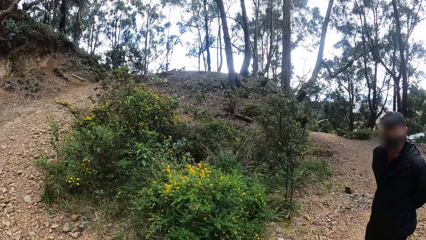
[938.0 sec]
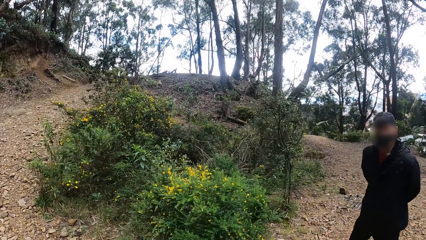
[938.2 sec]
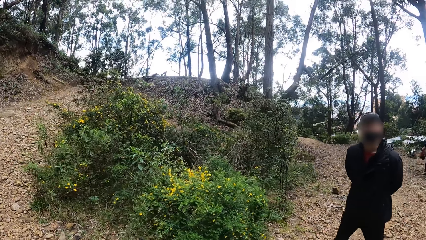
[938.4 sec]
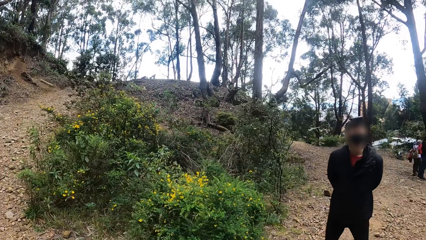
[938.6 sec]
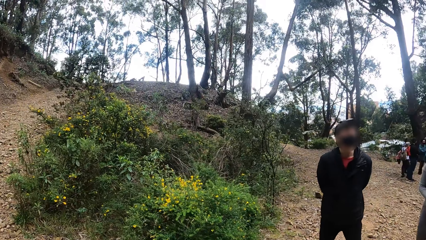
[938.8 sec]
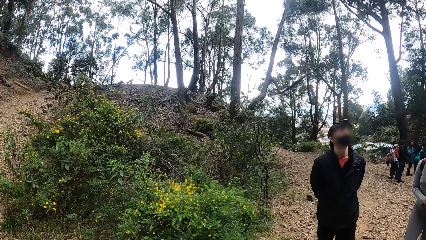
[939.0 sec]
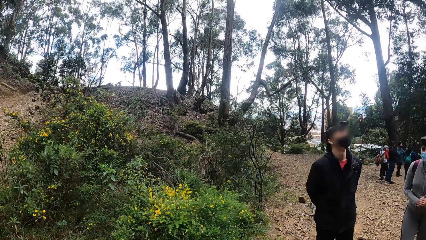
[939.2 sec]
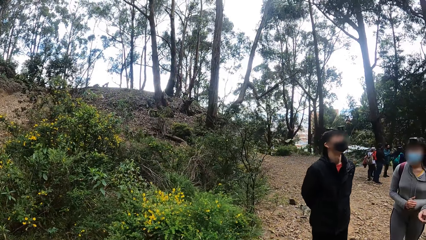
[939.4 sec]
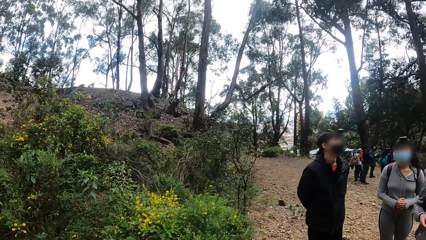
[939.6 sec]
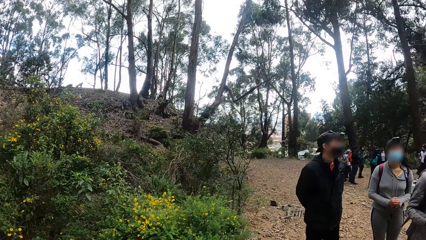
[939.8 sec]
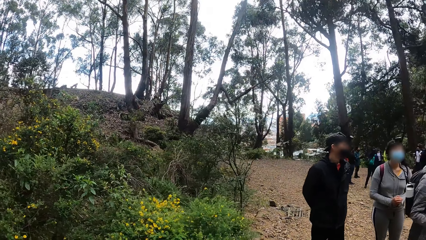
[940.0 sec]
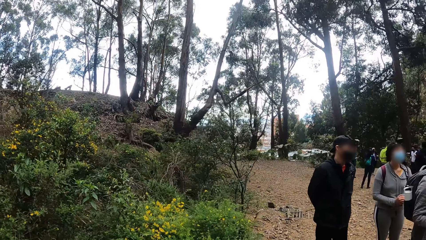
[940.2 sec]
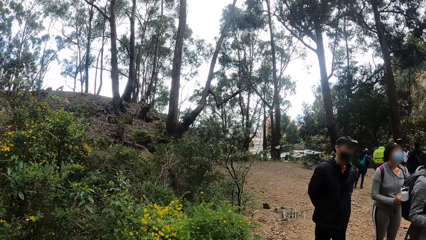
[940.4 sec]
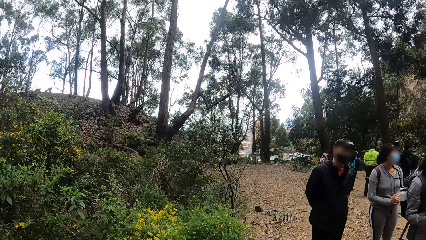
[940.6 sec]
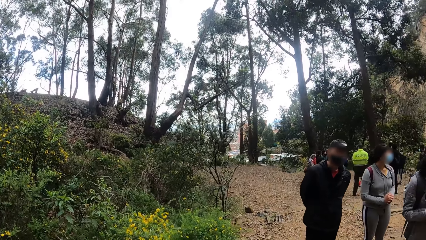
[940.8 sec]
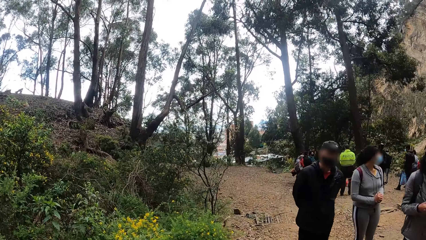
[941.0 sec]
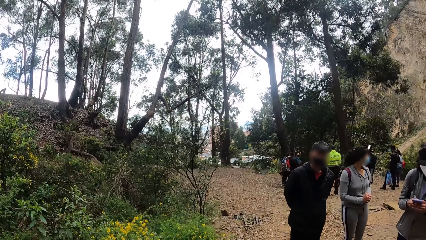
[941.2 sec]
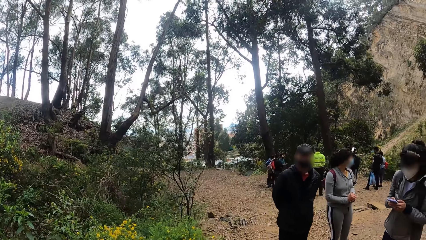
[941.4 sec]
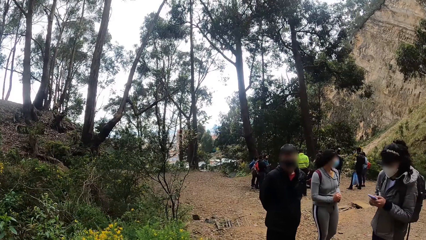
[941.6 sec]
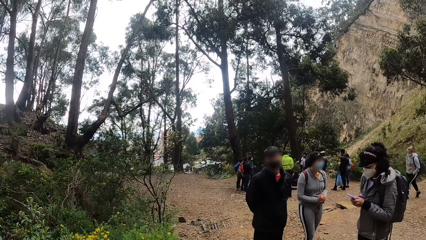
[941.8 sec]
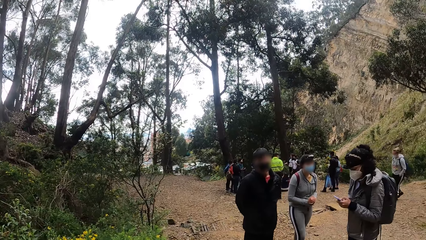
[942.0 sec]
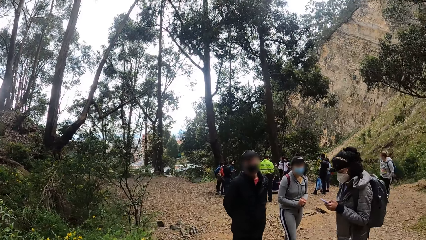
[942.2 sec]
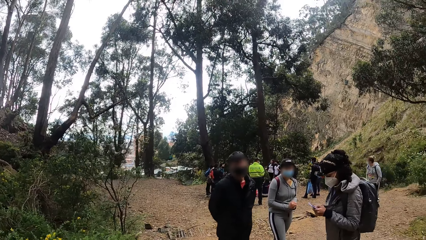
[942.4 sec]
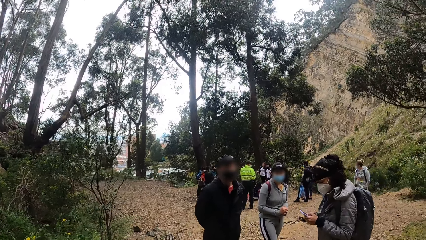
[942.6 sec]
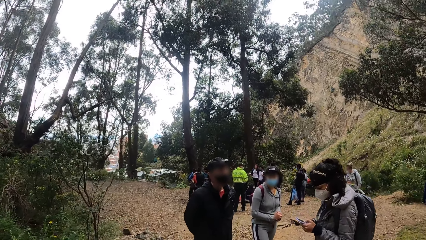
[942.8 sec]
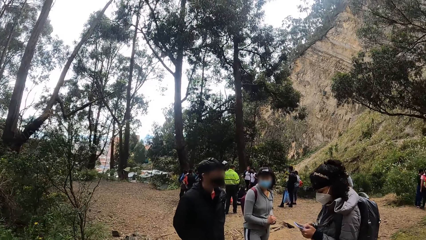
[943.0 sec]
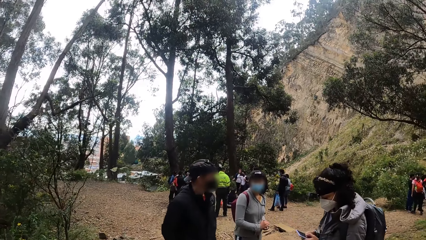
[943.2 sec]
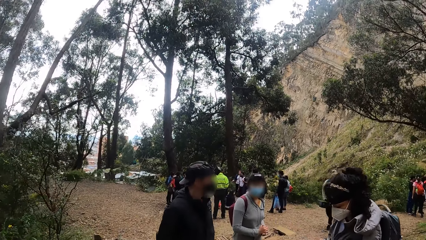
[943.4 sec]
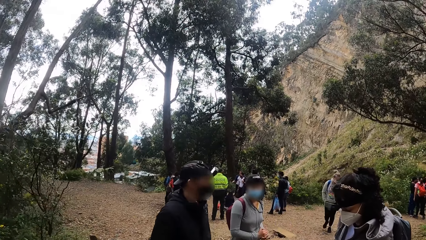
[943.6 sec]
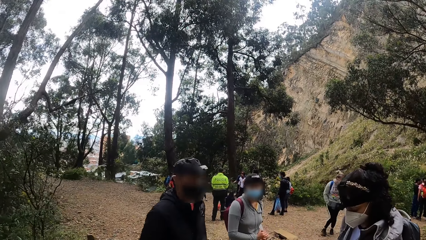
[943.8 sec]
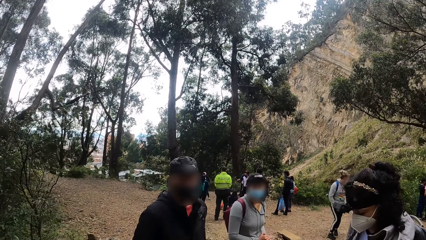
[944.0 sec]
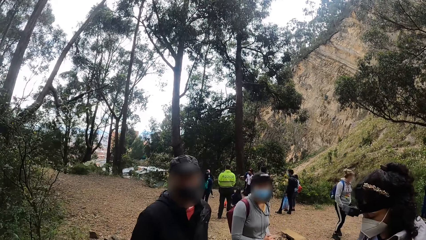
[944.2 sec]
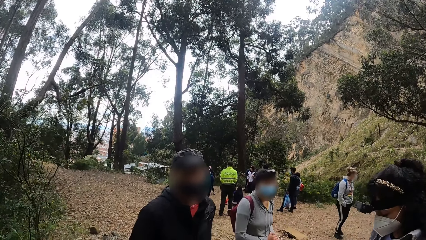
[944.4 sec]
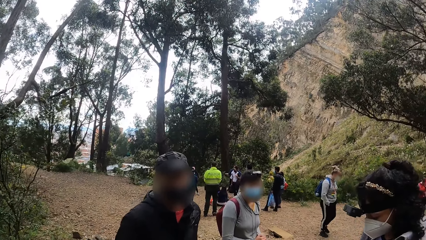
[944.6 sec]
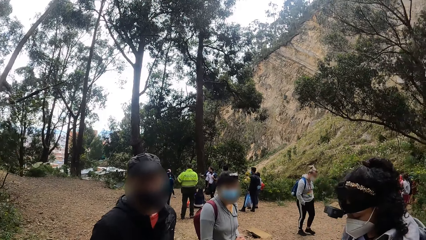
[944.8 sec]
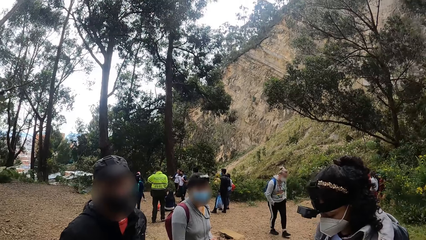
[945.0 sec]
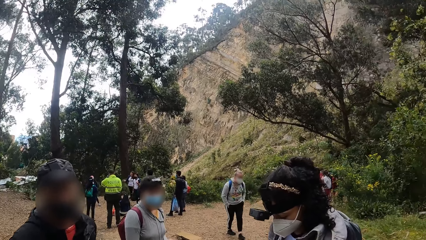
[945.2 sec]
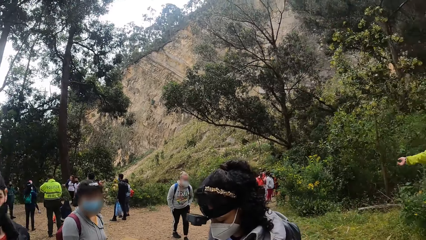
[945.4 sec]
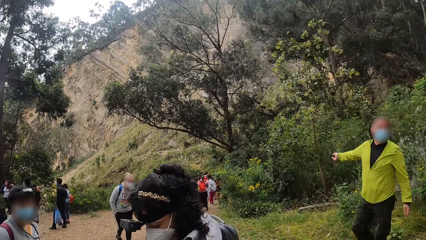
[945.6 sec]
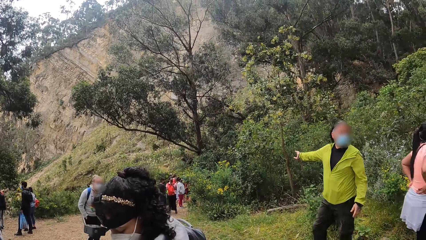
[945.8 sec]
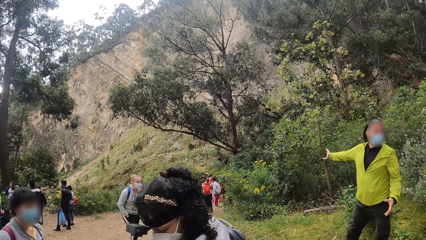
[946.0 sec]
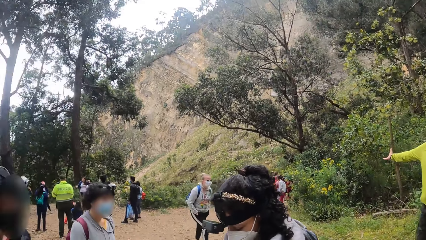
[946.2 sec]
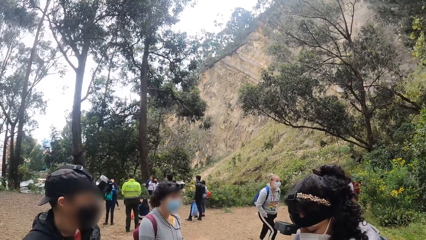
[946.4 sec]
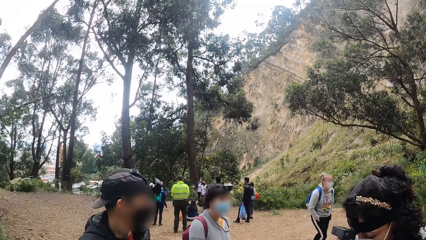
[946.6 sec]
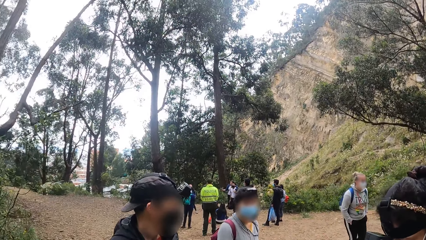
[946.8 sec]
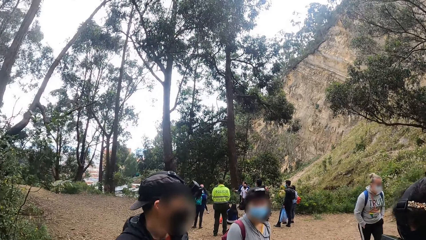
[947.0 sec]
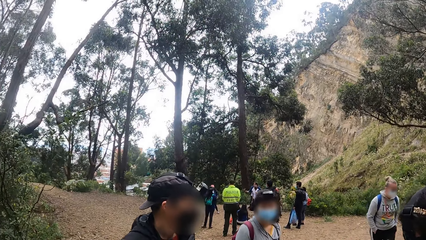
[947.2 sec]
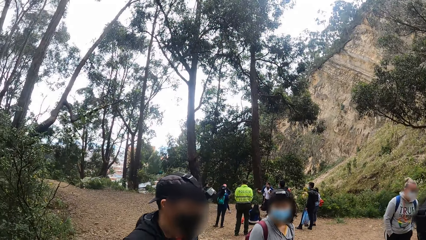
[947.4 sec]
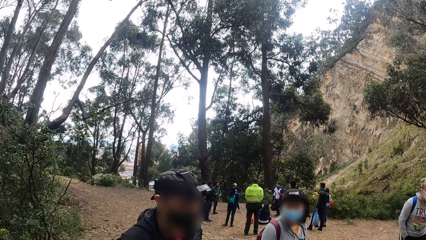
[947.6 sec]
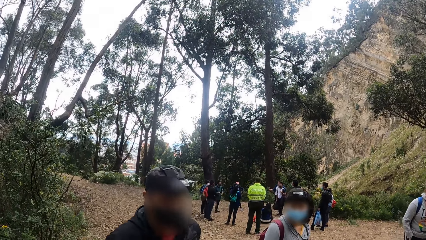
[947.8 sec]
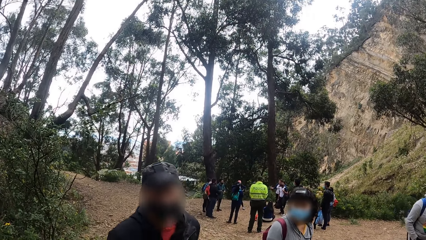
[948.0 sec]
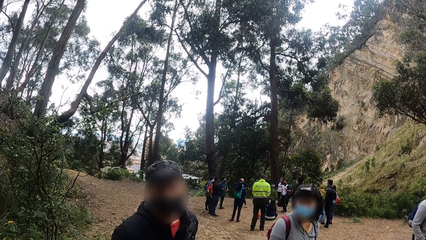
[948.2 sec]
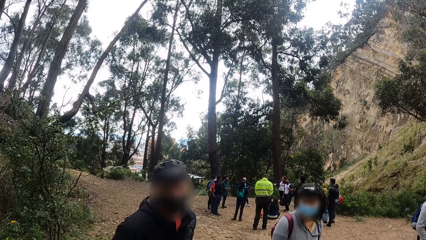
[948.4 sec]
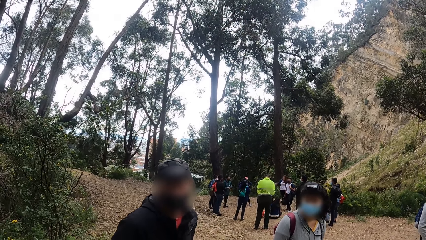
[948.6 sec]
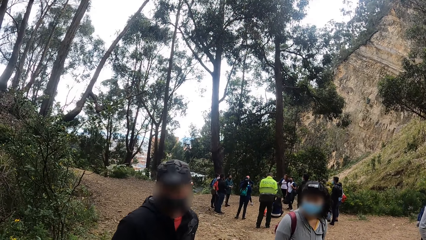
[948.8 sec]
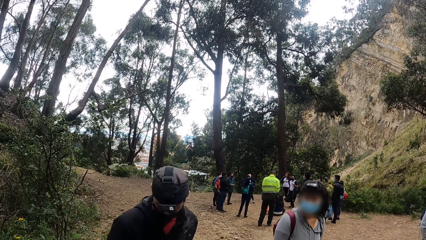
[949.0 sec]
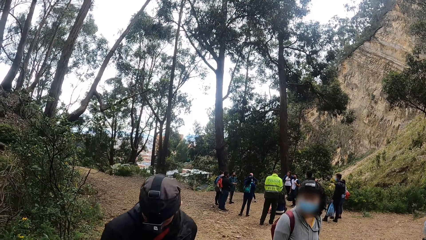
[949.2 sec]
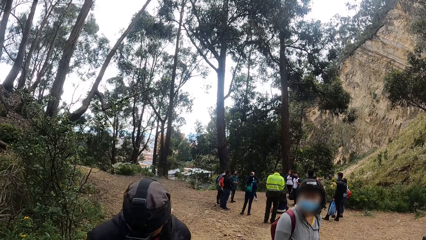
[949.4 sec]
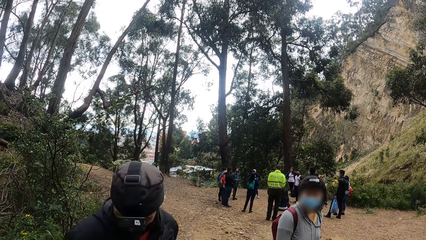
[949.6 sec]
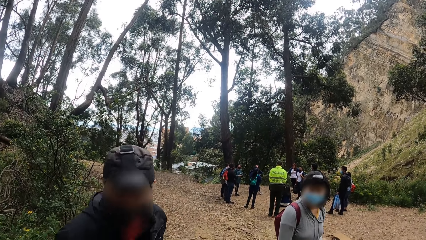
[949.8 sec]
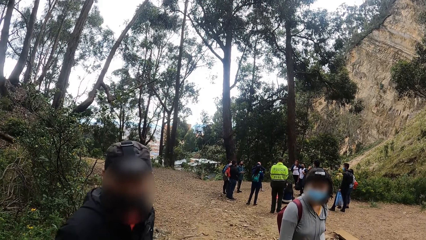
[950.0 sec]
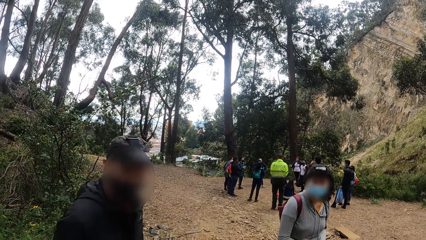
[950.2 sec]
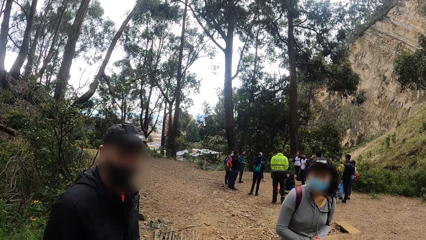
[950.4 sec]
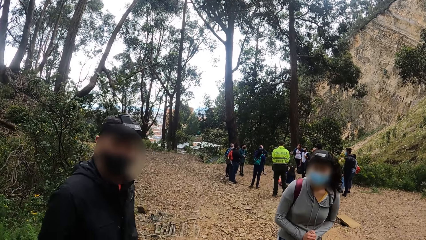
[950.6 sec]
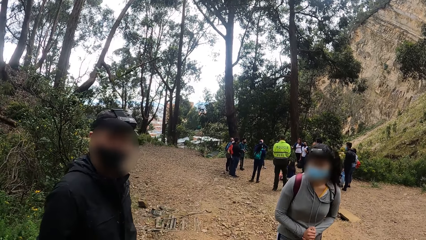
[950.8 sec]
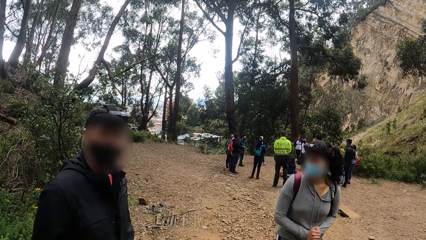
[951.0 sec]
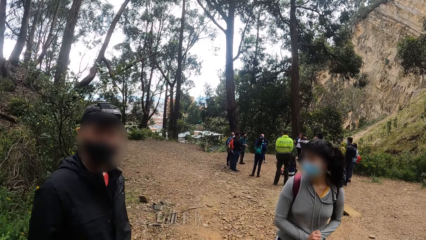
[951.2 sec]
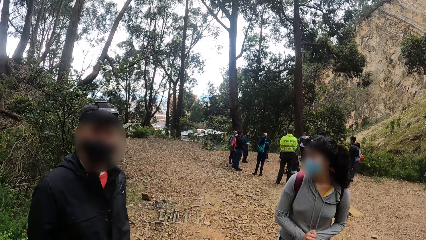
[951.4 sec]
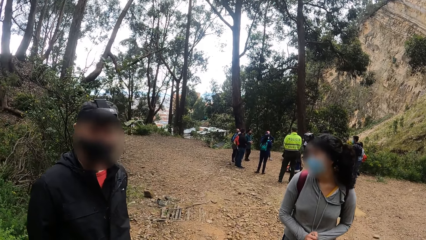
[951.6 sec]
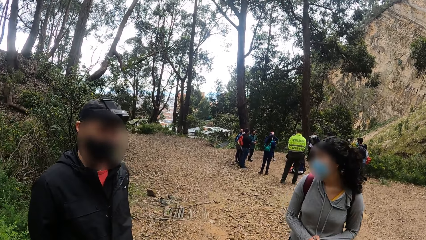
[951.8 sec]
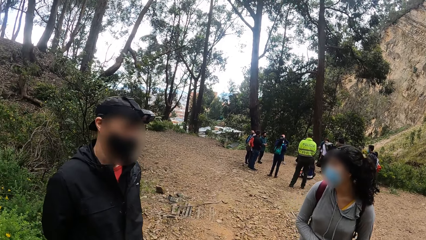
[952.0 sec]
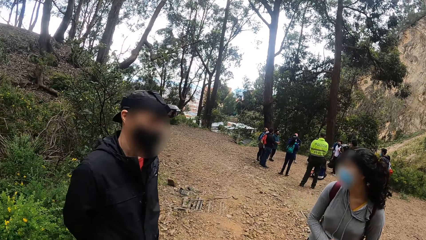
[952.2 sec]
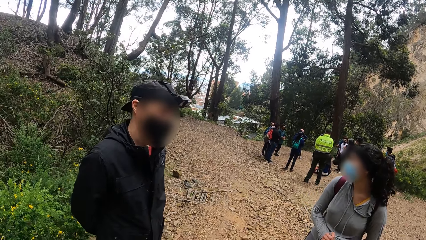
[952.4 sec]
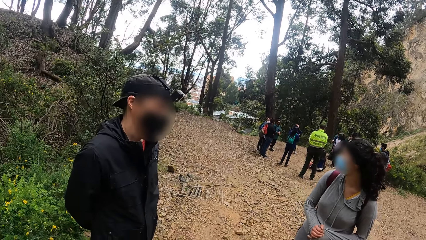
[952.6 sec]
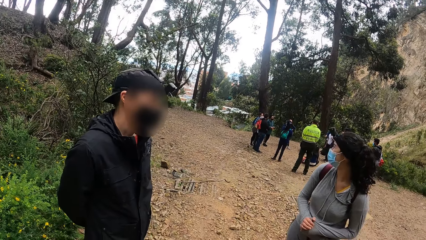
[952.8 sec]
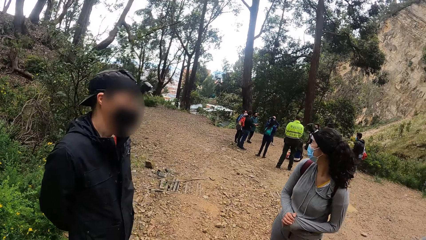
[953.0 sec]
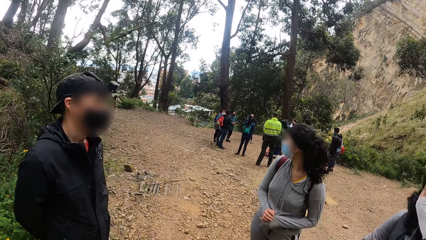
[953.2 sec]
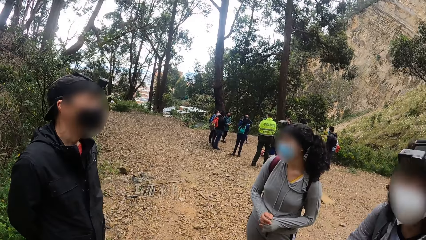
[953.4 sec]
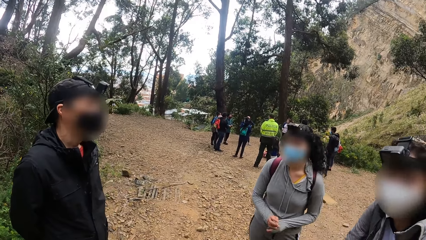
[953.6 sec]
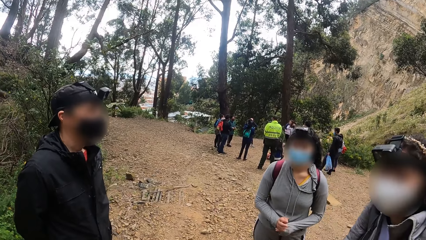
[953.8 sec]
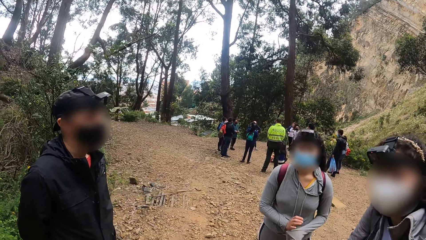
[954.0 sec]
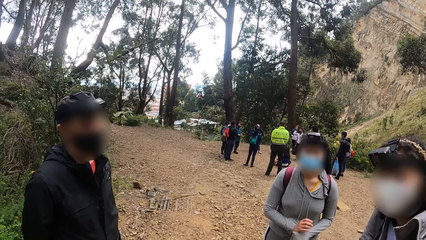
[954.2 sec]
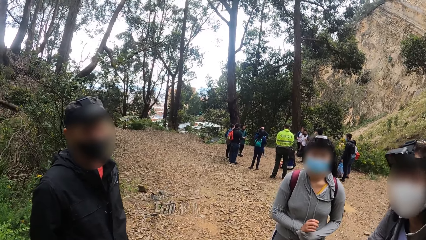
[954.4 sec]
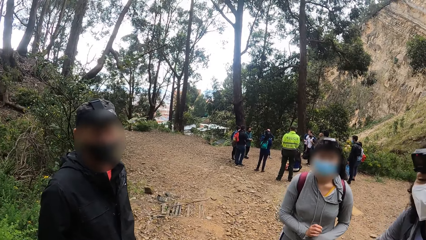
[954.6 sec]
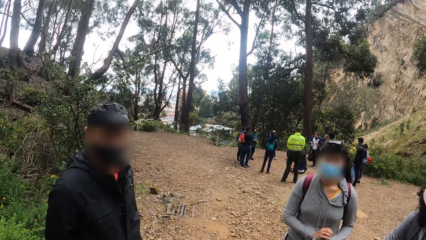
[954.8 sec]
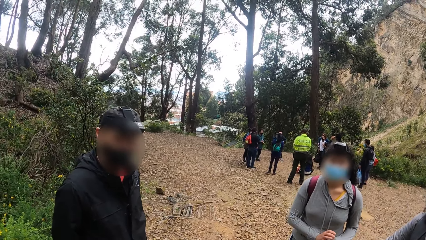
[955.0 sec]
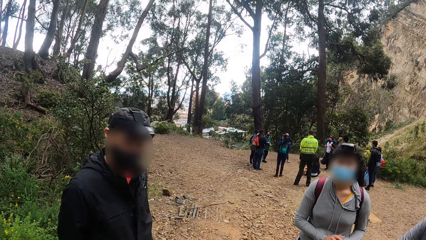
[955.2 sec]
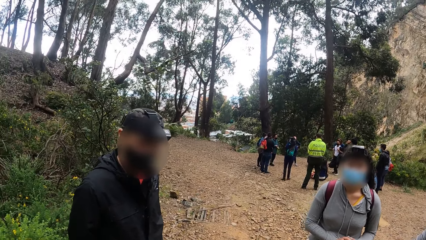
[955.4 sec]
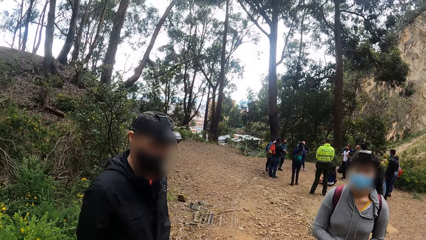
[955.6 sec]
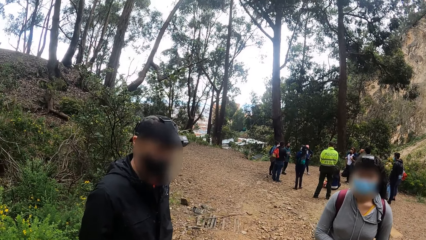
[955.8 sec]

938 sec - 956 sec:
The camera wearer looks around the area.
